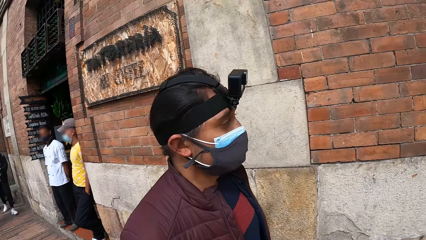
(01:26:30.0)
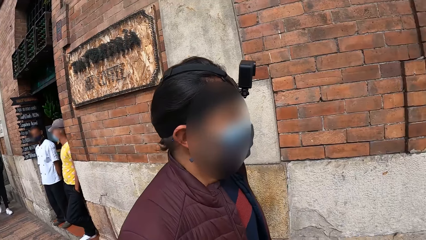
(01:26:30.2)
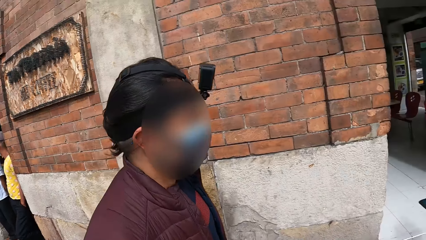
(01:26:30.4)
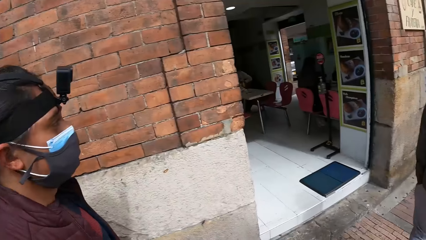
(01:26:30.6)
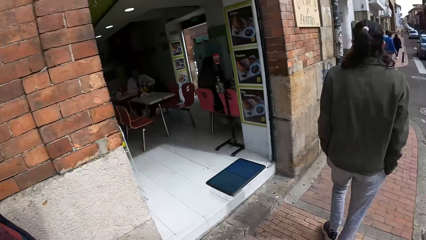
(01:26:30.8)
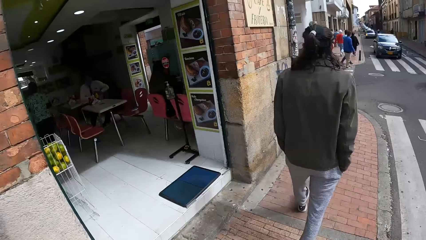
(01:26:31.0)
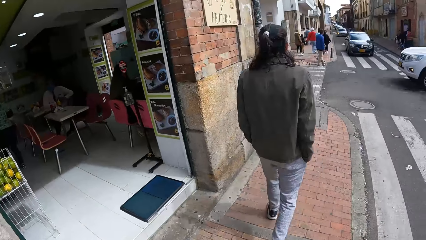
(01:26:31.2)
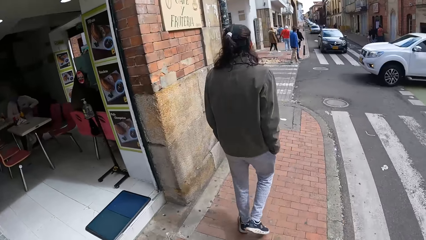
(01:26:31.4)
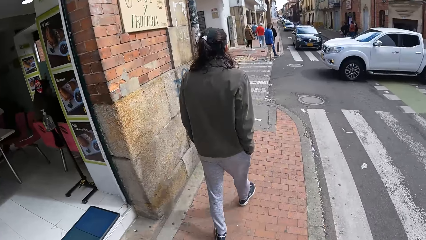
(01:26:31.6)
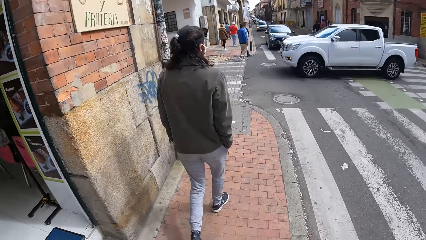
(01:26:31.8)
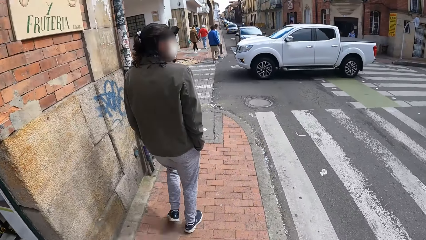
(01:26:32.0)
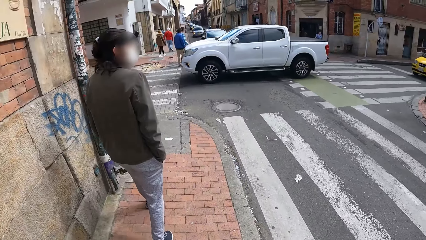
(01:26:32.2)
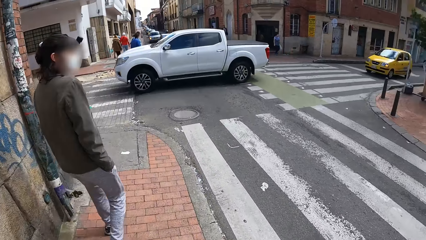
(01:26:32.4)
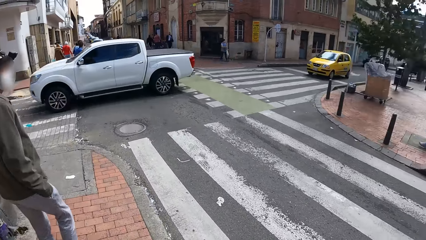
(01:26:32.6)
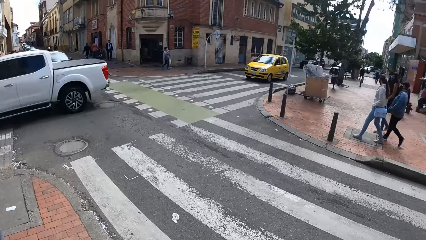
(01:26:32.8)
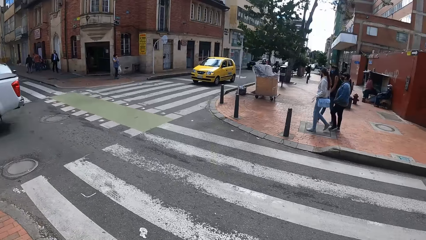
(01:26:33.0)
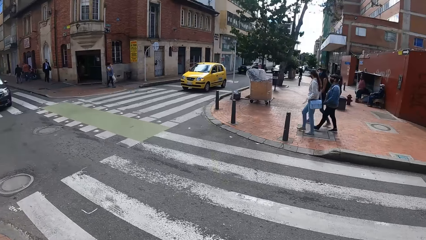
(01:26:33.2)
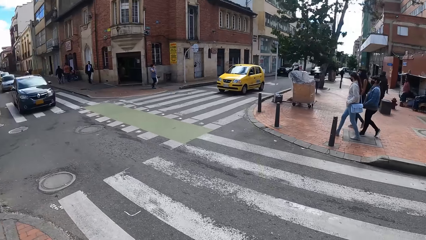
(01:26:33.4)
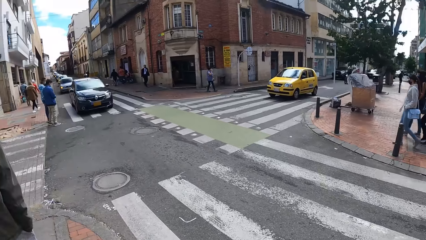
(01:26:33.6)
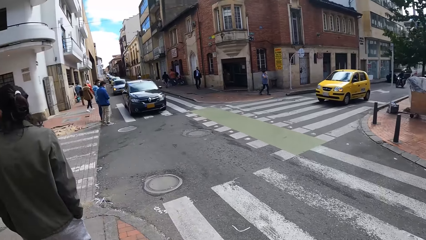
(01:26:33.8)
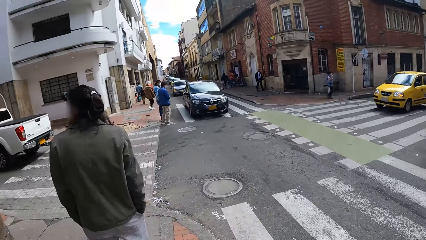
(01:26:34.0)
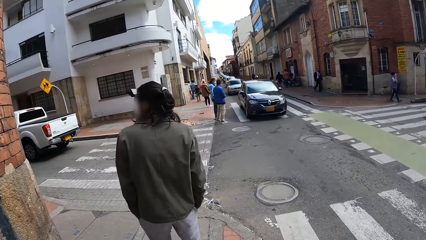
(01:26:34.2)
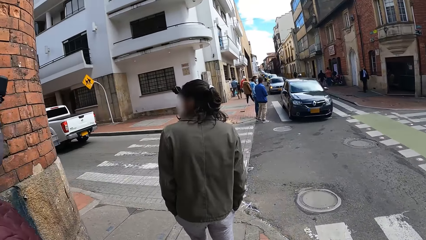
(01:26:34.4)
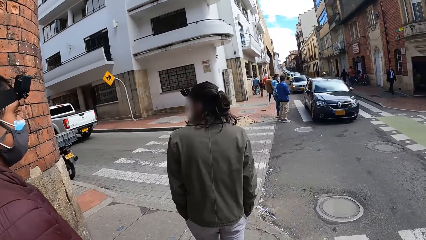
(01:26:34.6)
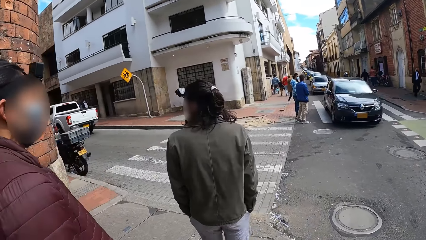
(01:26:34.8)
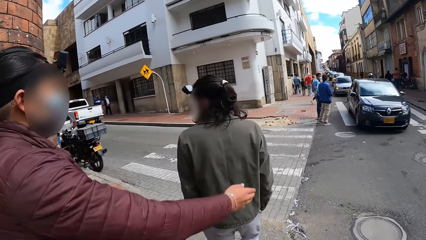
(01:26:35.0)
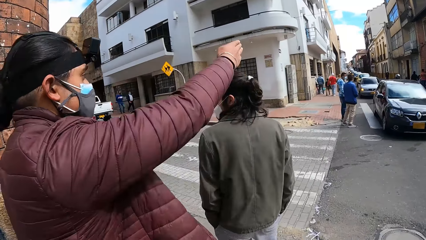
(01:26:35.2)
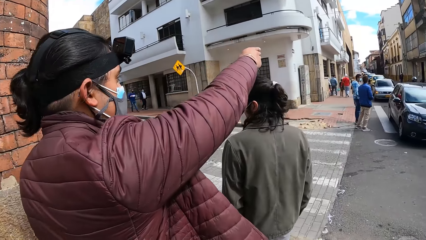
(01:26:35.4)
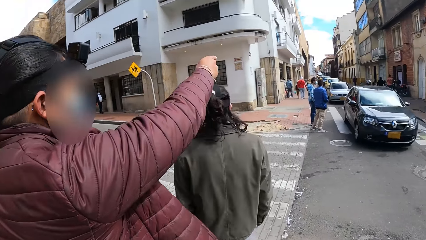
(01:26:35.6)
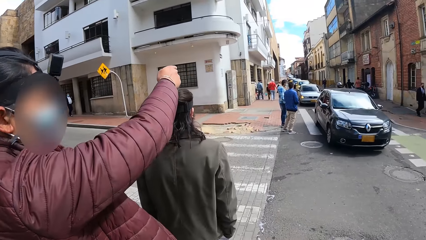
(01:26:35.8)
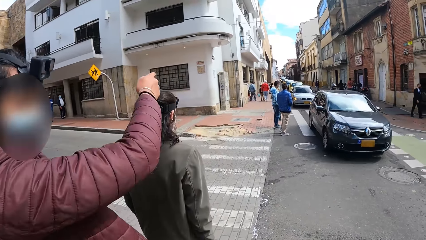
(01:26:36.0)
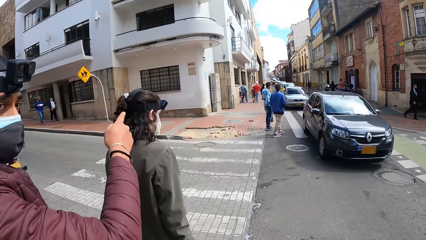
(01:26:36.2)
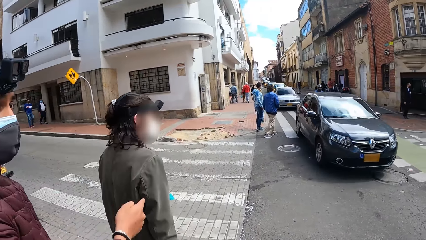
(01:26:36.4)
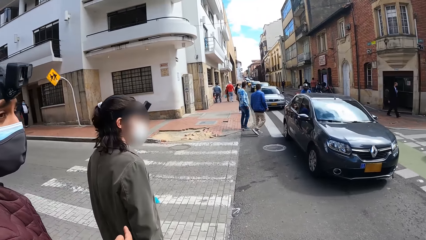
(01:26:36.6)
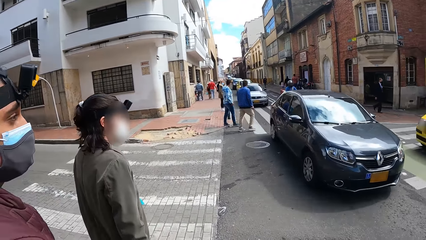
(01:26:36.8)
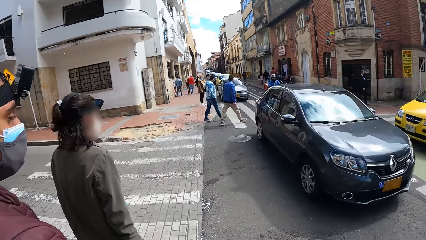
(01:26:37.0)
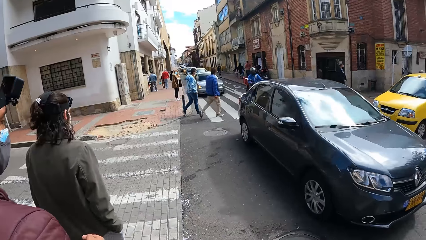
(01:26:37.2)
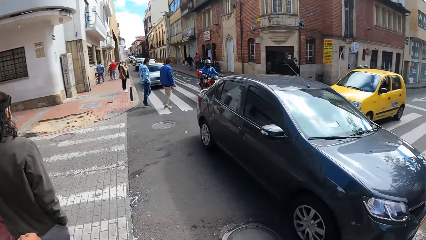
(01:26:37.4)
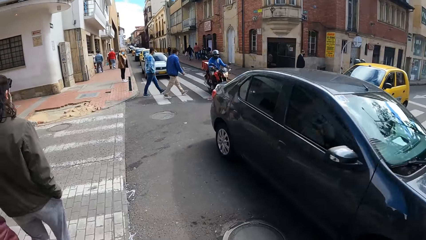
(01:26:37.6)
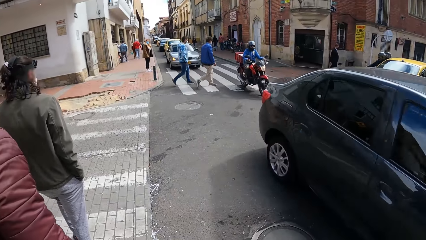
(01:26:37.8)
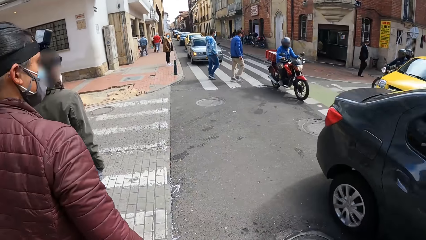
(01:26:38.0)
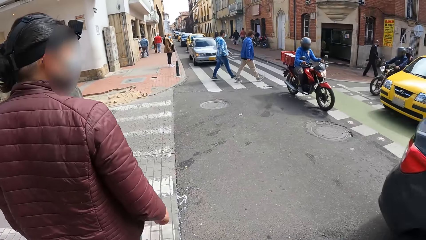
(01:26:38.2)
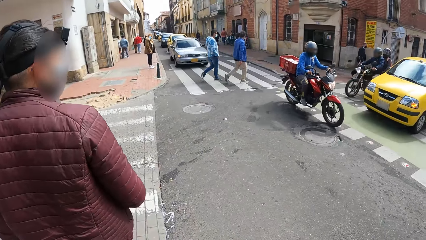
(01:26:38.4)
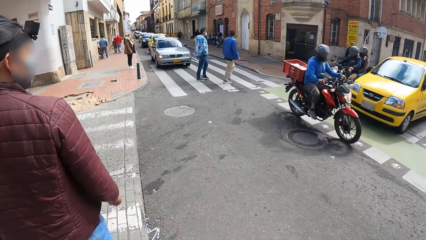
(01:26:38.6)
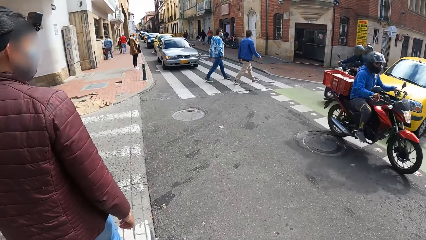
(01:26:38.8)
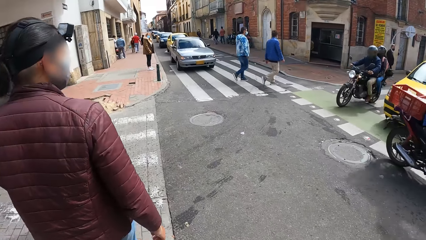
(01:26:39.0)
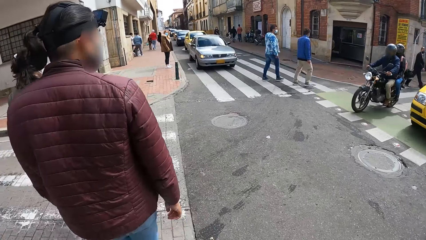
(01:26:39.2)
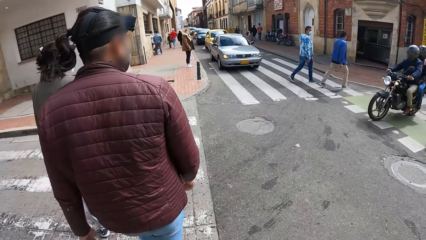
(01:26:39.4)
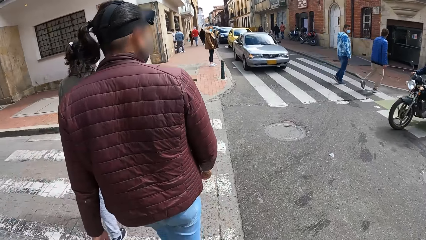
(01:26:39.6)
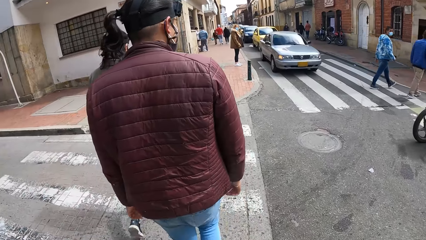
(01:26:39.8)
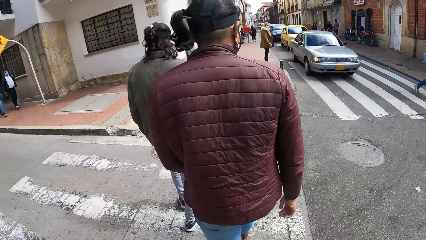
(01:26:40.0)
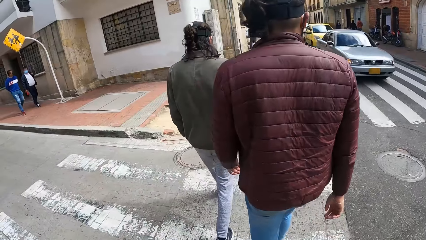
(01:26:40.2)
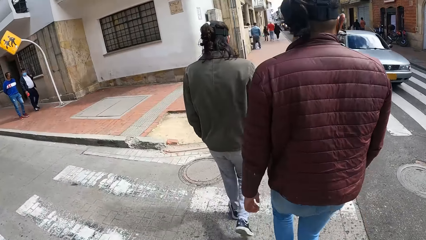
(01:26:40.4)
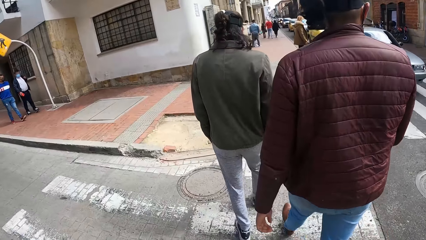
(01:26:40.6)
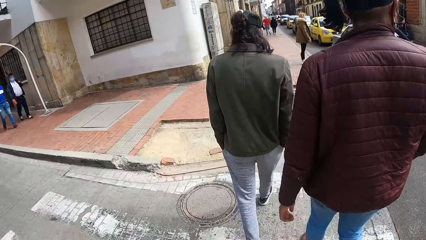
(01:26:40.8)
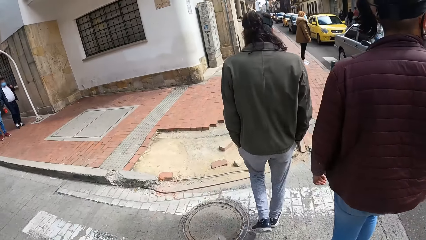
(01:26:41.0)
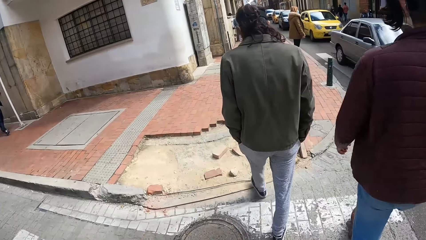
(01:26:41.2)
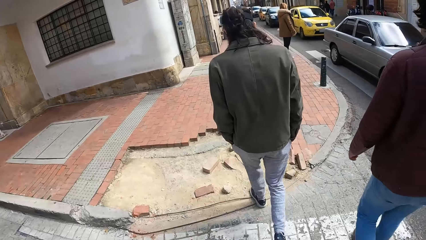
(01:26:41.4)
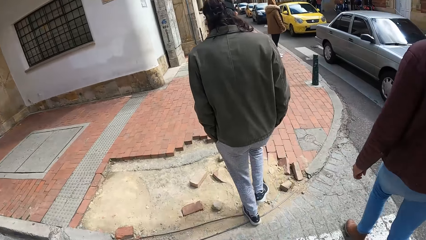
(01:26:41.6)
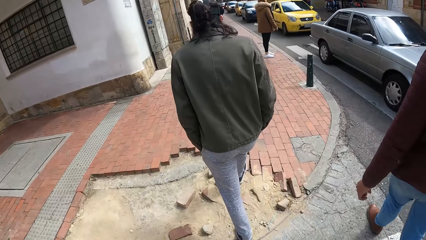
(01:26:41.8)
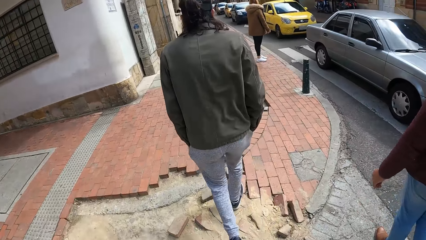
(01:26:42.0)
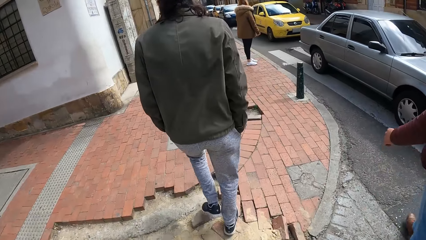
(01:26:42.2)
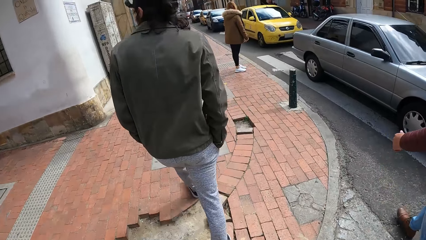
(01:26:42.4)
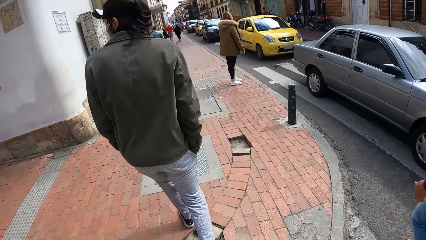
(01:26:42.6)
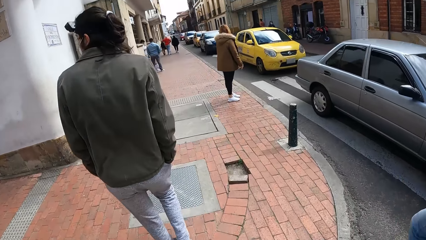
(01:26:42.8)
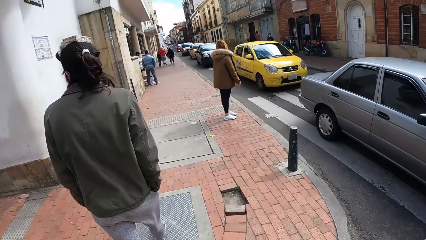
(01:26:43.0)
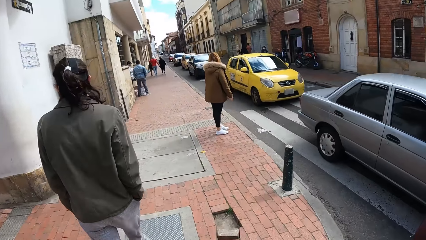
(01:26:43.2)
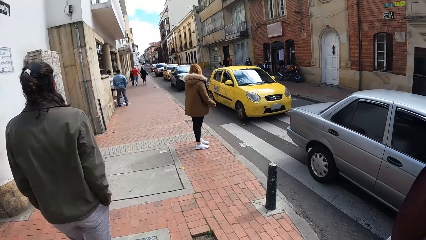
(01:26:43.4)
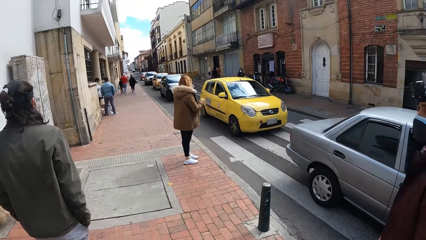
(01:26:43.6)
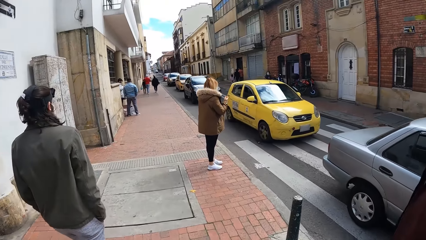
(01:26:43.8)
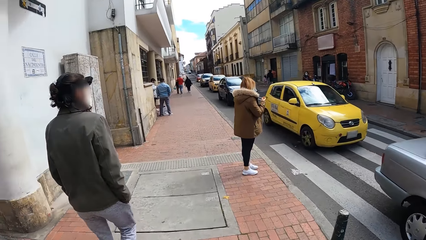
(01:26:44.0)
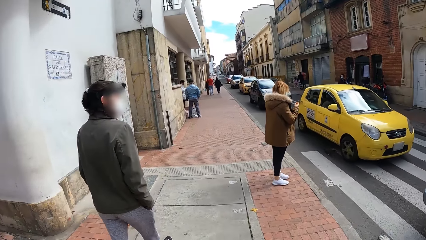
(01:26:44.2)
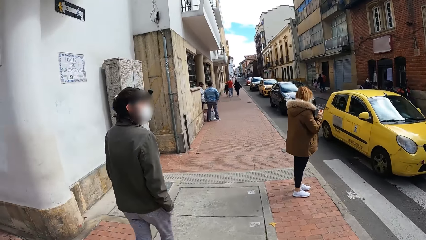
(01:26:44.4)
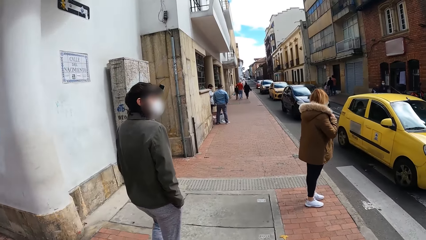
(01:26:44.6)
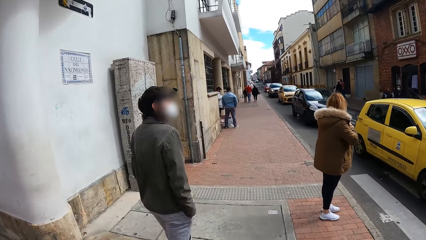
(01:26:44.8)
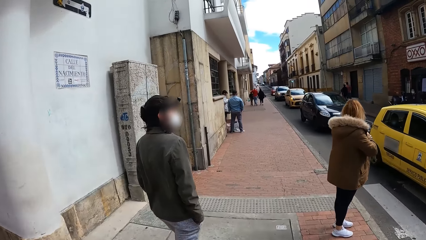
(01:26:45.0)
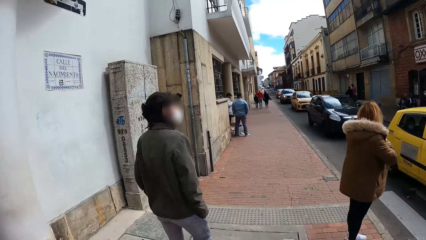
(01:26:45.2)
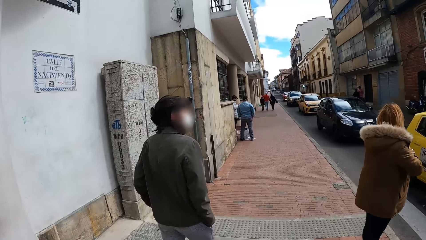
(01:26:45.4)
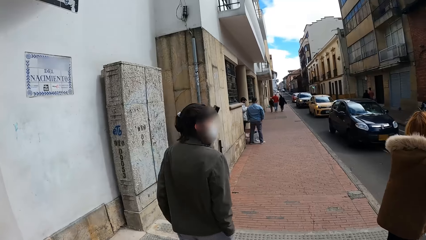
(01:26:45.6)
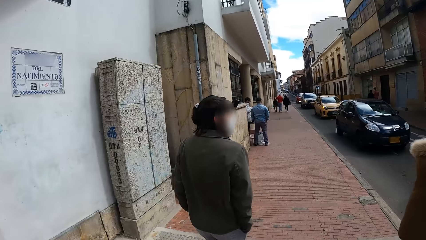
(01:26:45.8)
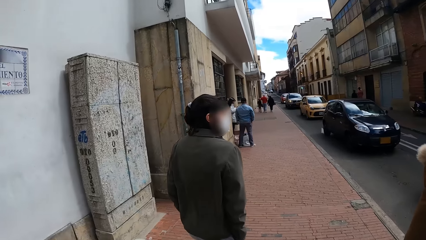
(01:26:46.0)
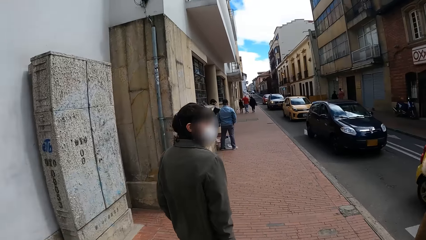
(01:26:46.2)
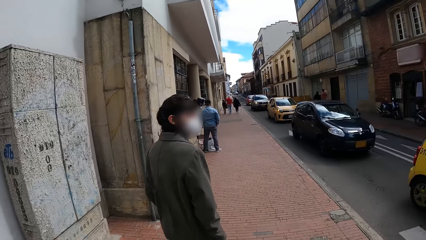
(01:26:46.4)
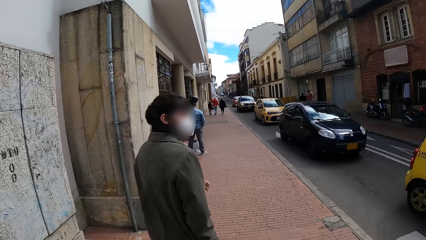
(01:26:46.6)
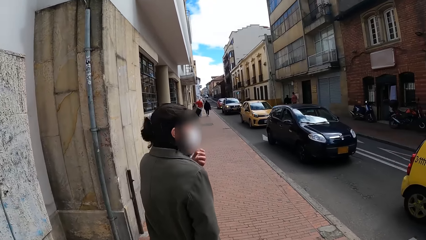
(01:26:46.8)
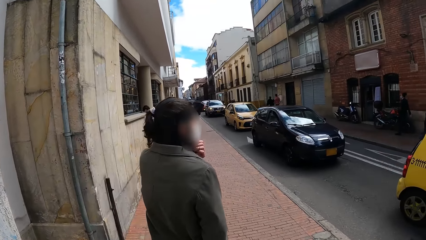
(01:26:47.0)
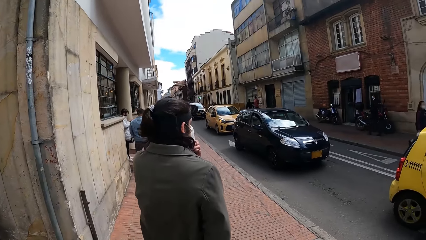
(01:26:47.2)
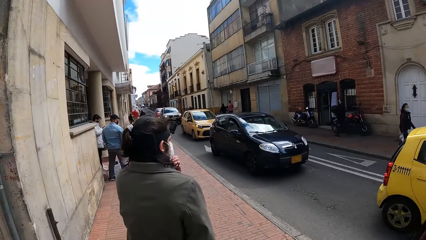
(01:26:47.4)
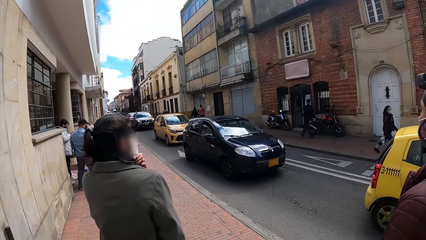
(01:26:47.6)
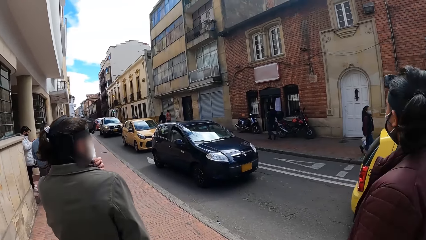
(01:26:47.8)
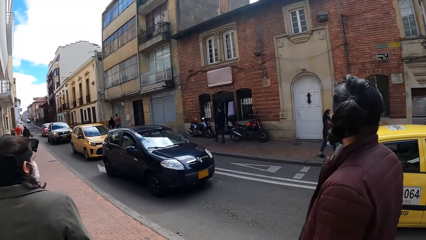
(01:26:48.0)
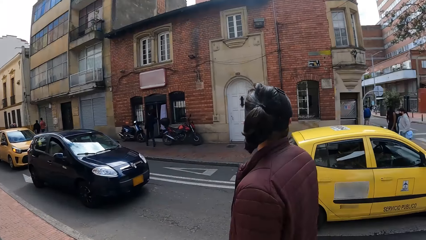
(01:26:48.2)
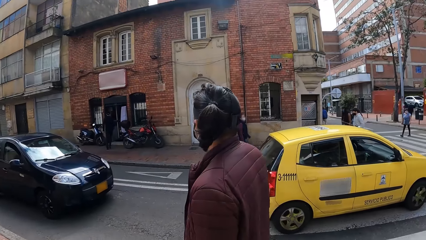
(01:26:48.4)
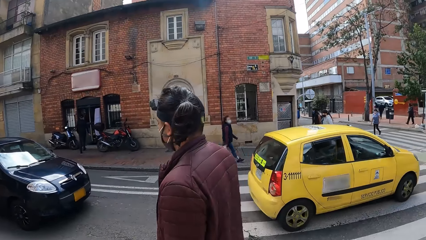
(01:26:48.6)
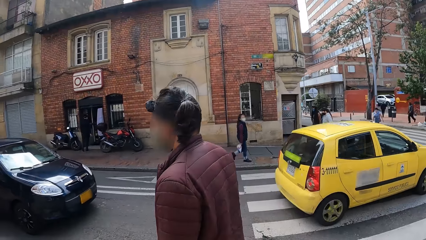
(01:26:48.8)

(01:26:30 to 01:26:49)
A man walks on the pavement beside the road. The camera wearer walks on the pavement beside the road. Another man walks on the pavement beside the road. The camera wearer looks around the streets. The first man gestures with his right hand. The camera wearer crosses the road with the other man and the first man. They walk on the pavement beside the road with the other man and the first man. The other man adjusts a nose mask on his face with his left hand.
